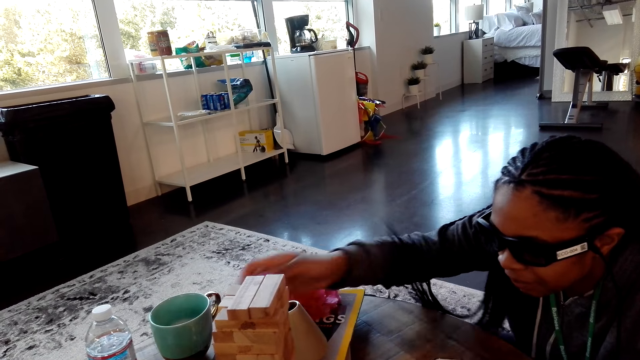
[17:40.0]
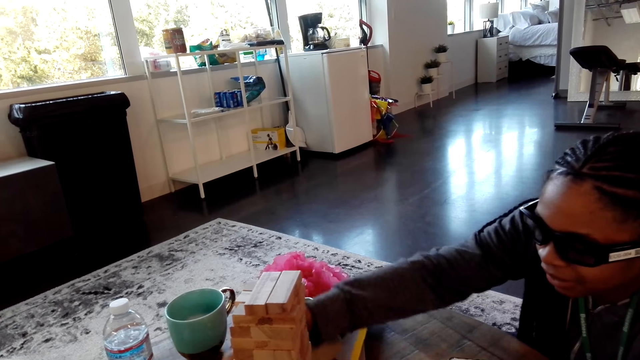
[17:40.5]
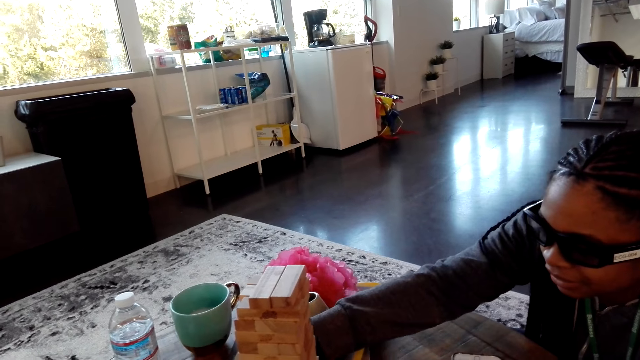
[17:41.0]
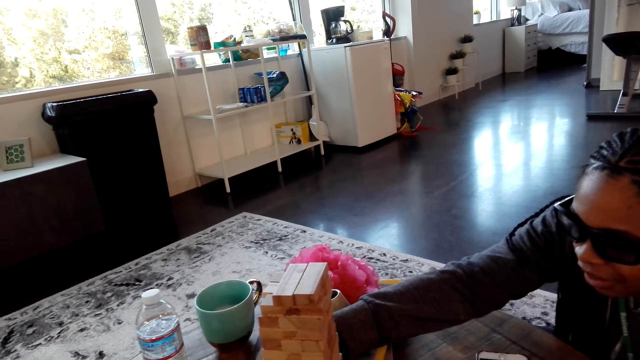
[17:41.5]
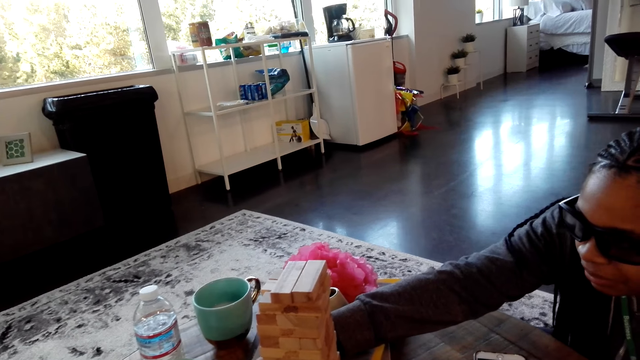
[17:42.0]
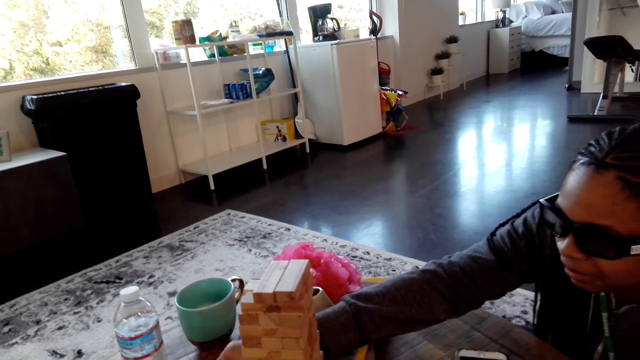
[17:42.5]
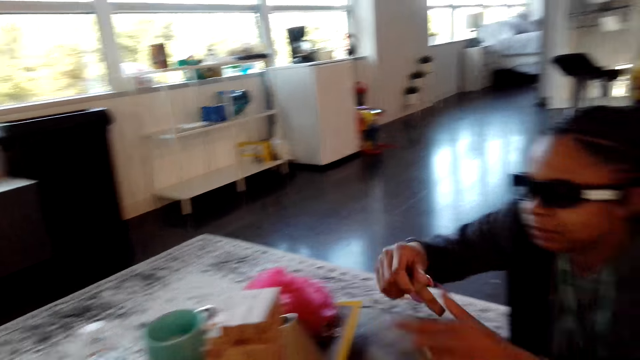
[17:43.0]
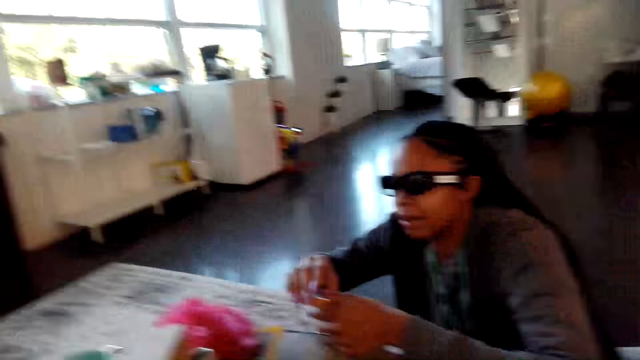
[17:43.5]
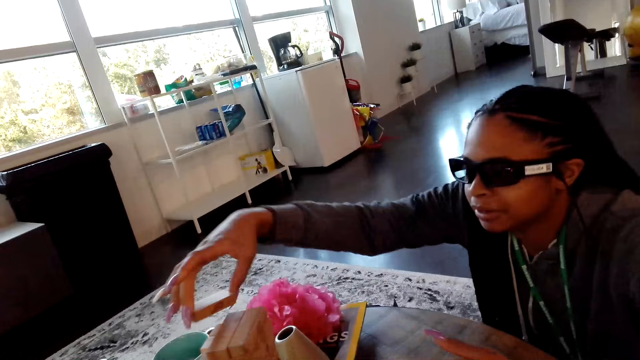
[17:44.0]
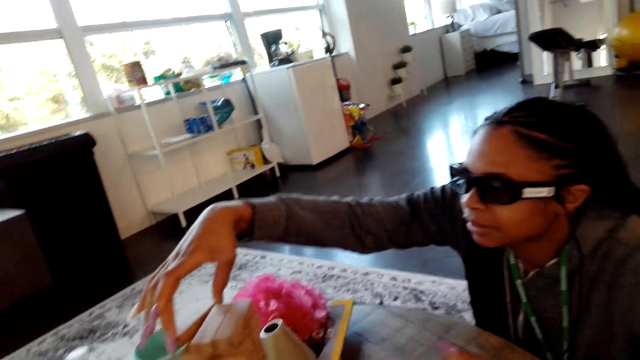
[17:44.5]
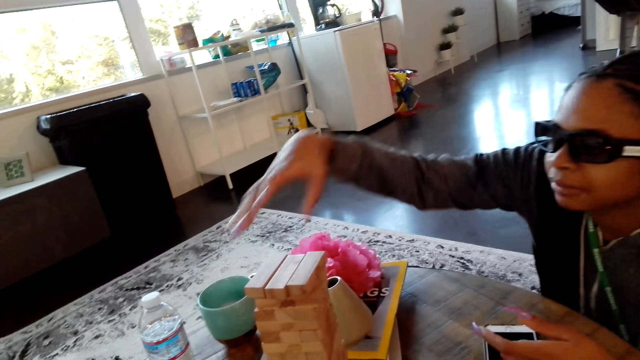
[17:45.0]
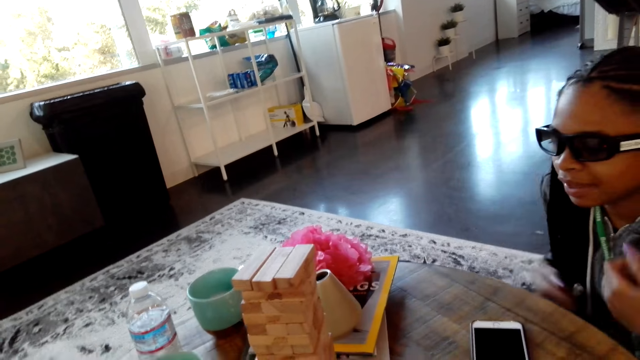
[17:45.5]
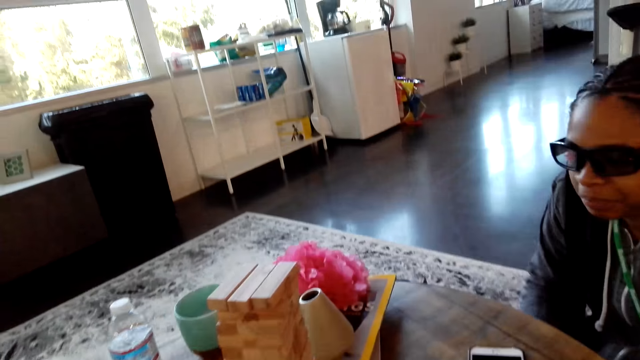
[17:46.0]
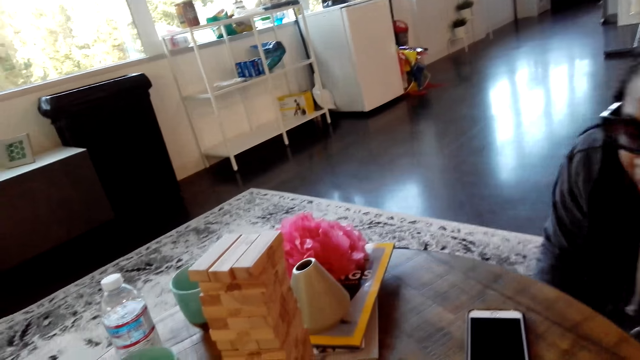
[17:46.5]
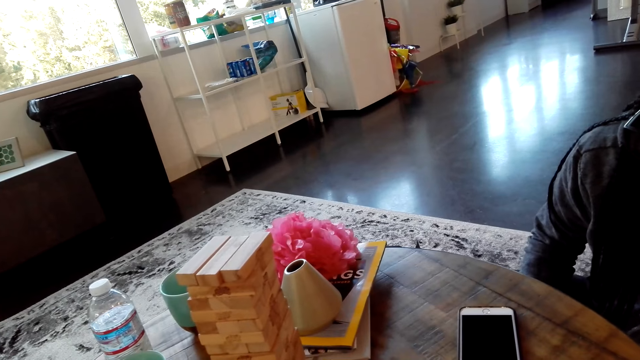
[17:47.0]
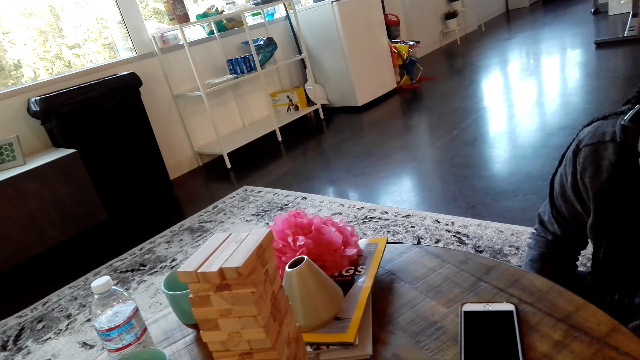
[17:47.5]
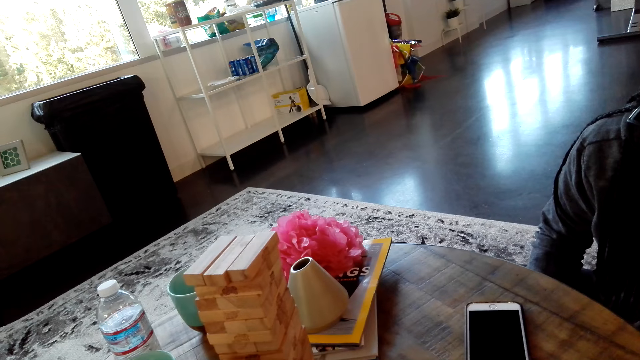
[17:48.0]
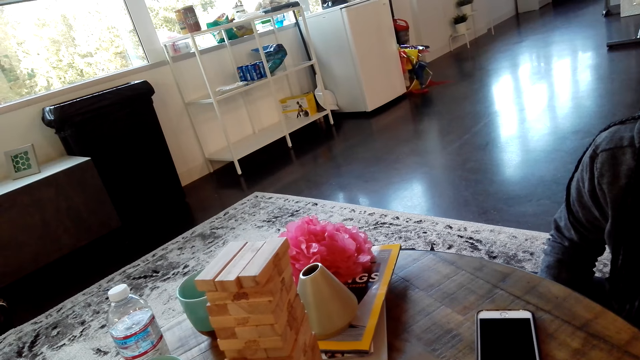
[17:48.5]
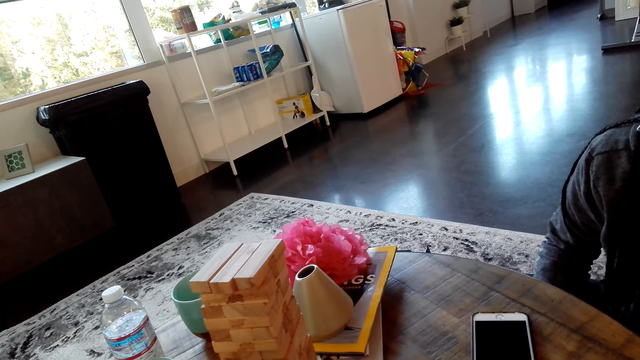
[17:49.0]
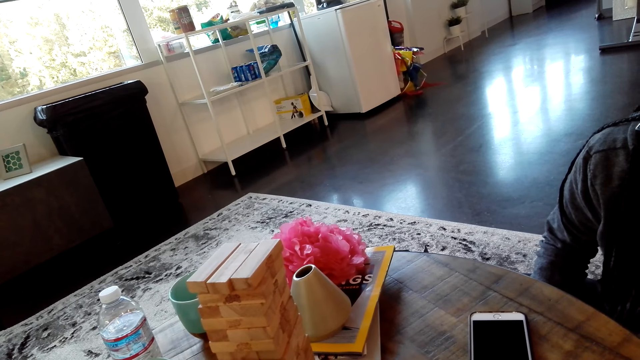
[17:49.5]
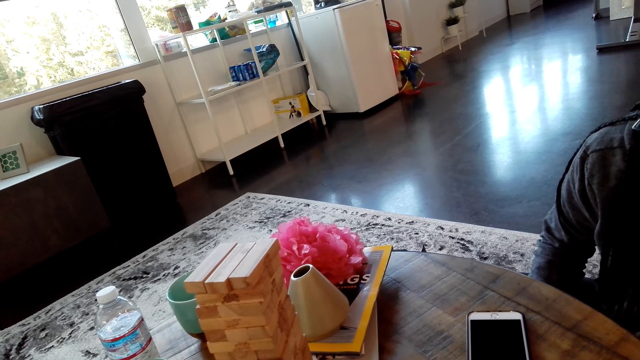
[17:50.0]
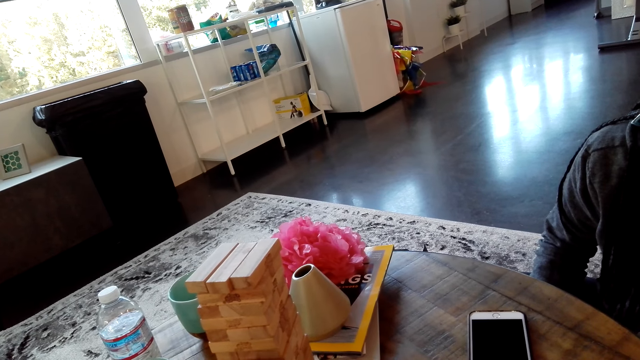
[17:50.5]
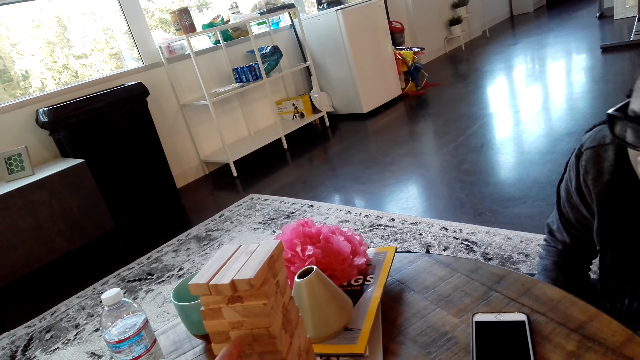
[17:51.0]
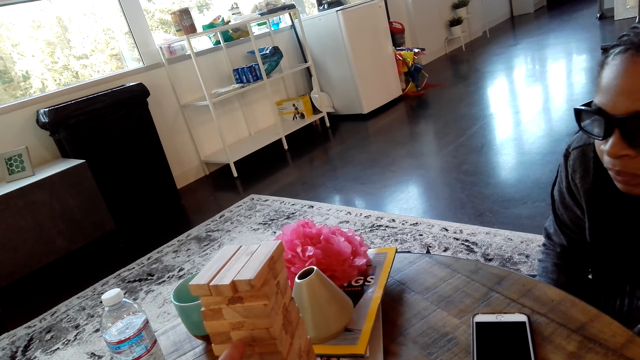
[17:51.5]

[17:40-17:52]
A woman picks up a wood. The woman puts the block on top. The camera wearer removes a block.

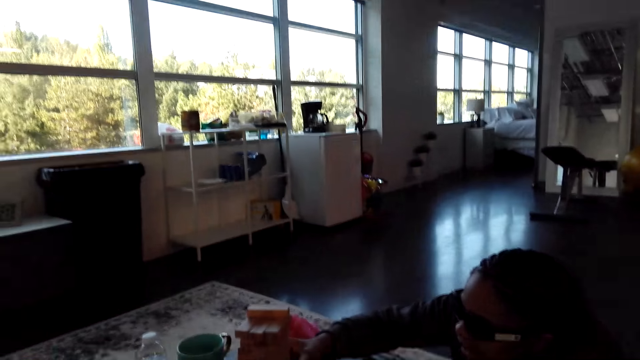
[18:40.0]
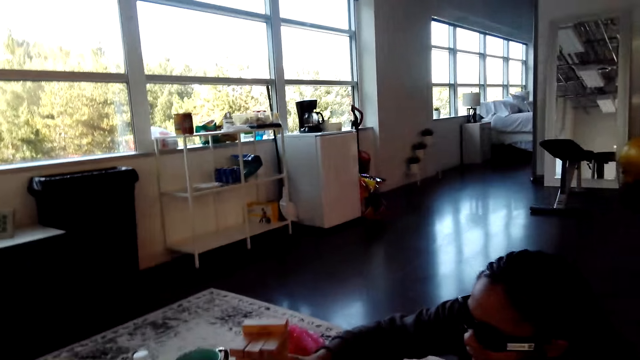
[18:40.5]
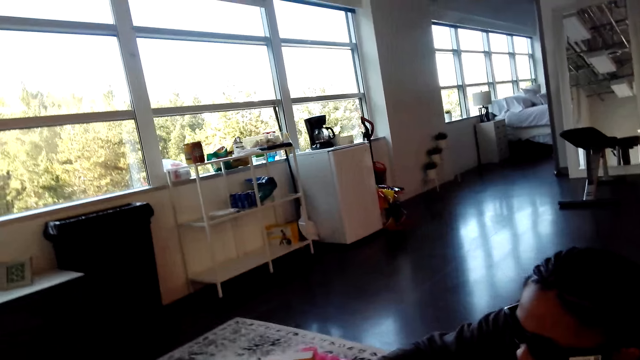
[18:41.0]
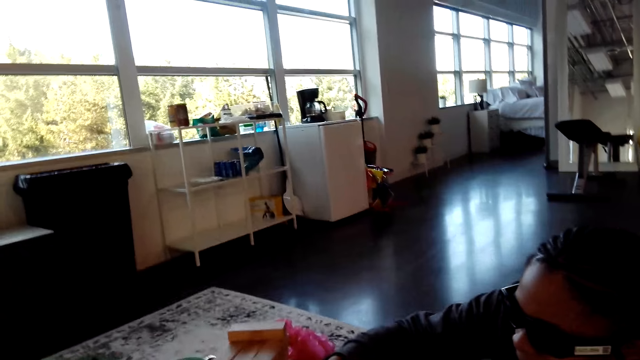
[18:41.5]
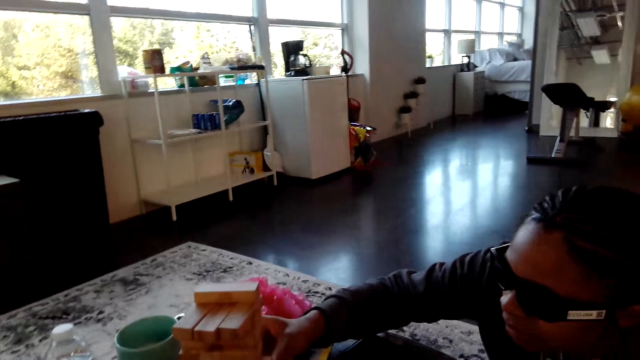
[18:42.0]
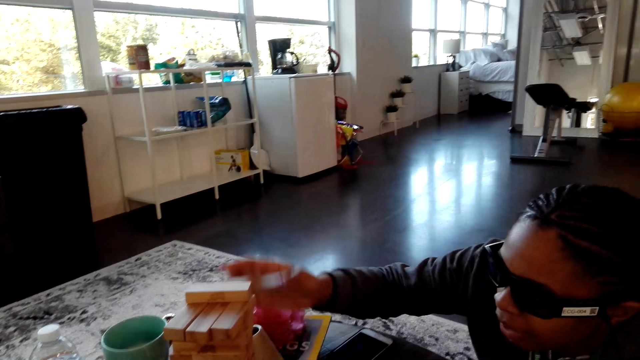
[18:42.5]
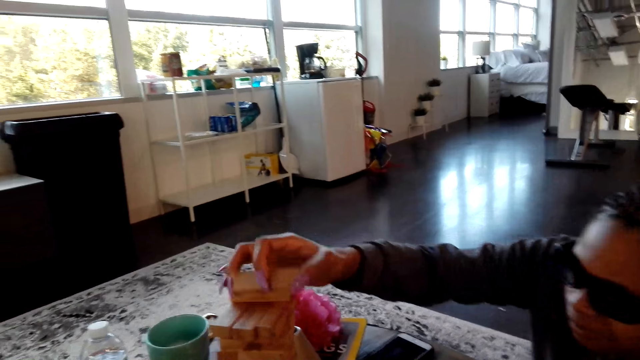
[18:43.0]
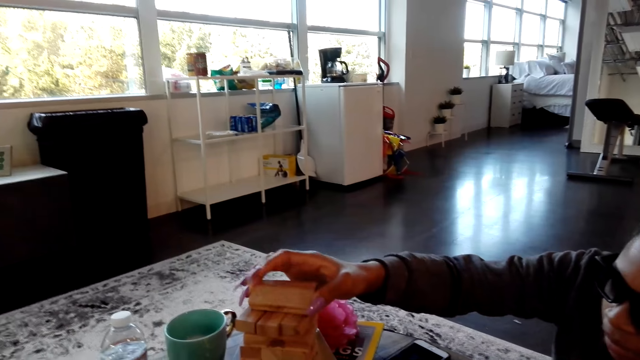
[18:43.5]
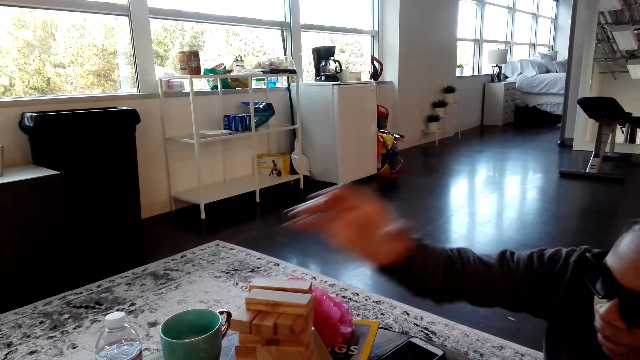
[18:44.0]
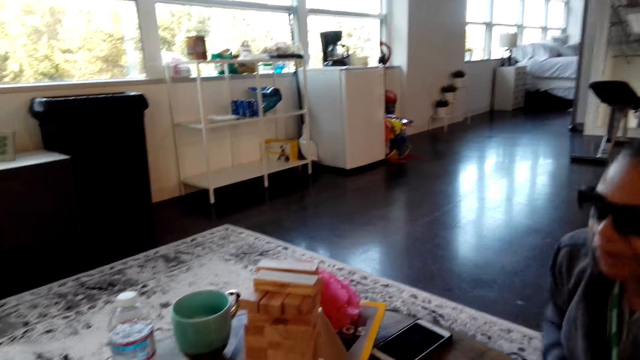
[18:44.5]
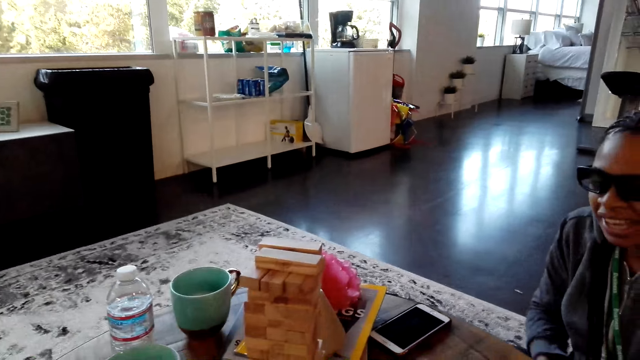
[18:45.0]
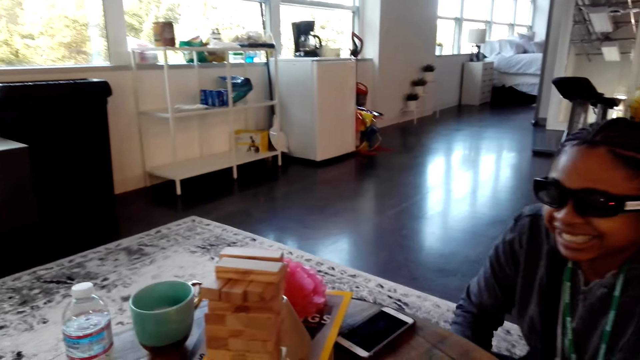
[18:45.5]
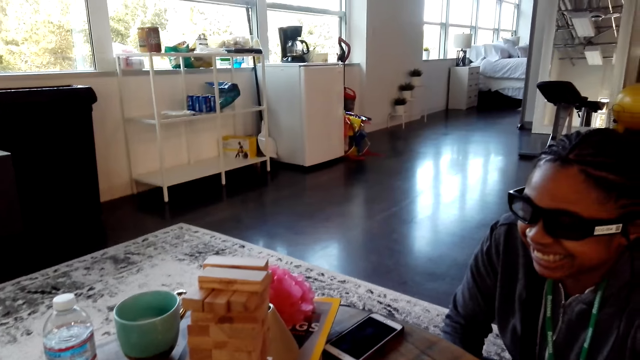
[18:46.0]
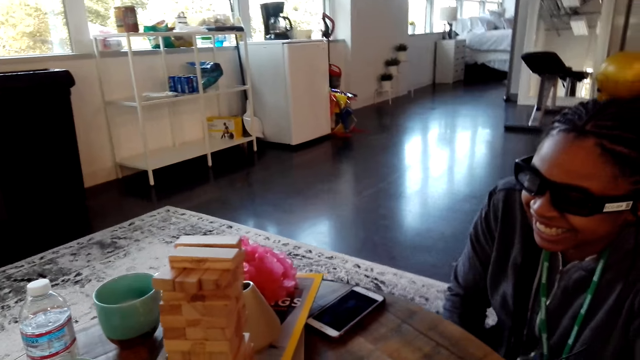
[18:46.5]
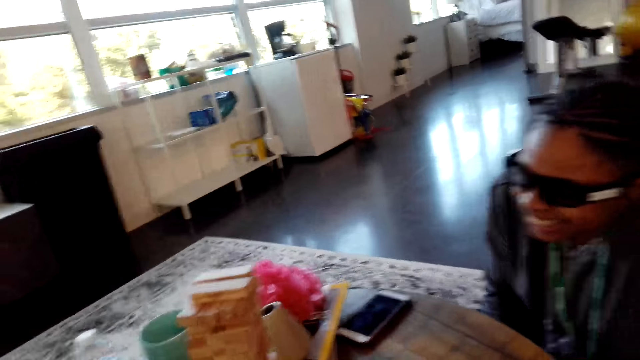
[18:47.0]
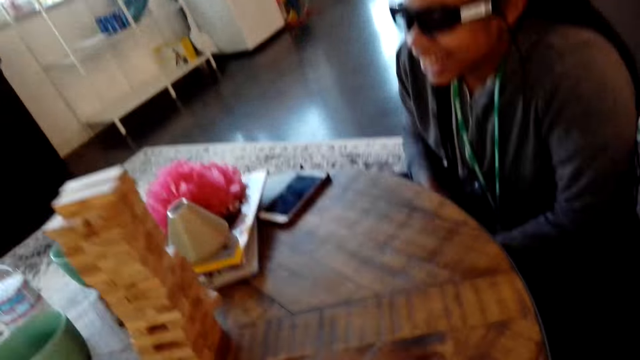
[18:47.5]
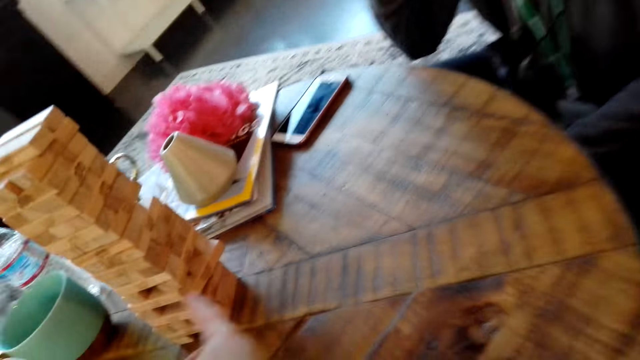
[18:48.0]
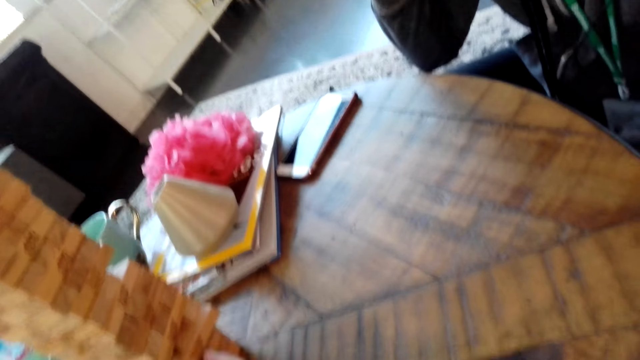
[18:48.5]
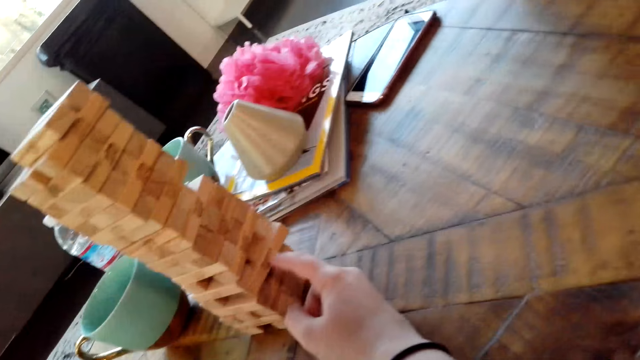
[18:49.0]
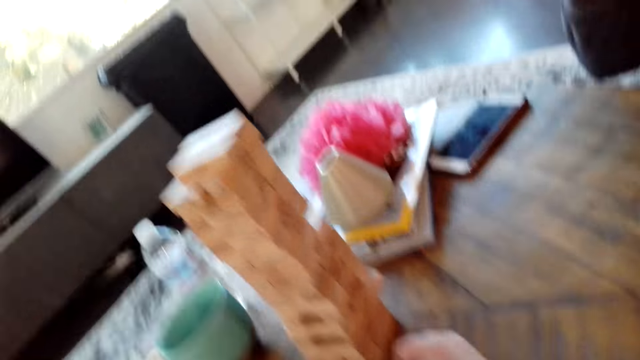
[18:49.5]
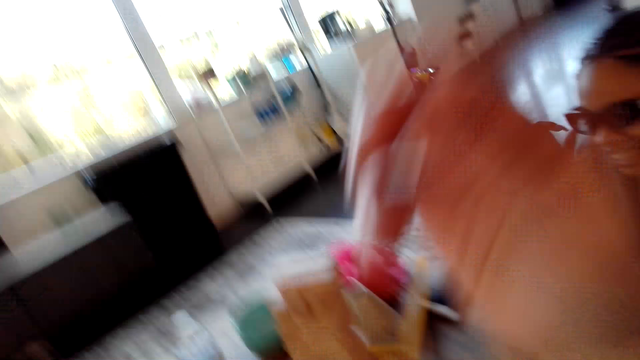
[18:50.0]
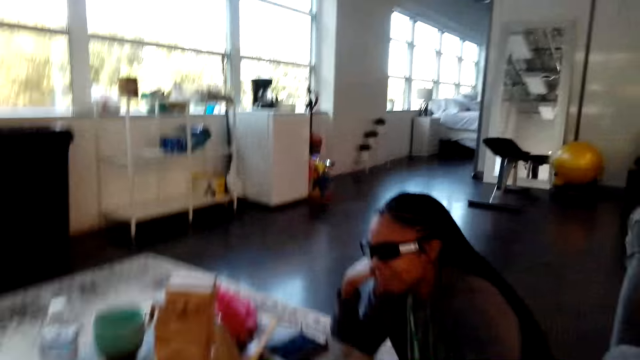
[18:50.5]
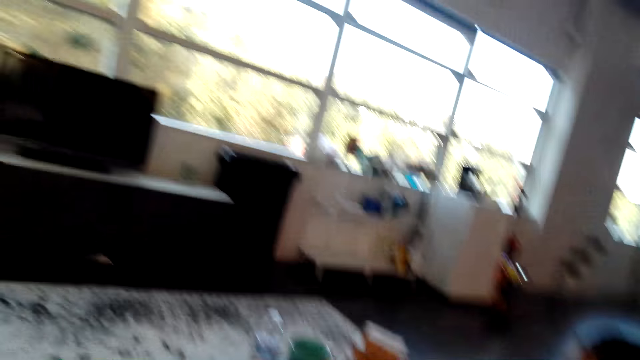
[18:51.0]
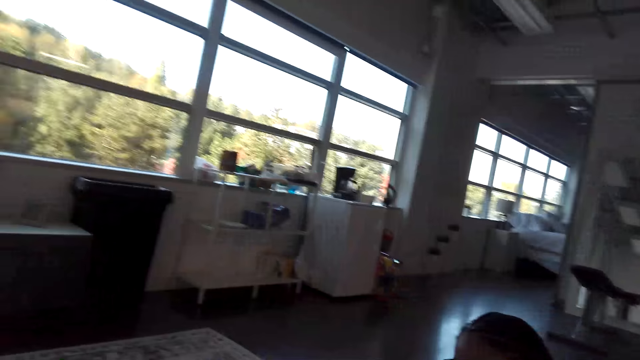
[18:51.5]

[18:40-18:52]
A woman removes a block. The woman puts the block on top. The woman plays a tumbling tower game. The camera wearer looks at the woman. They look around. They dialogue with the woman.
